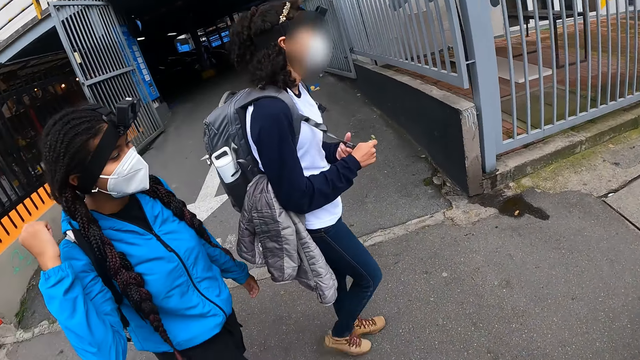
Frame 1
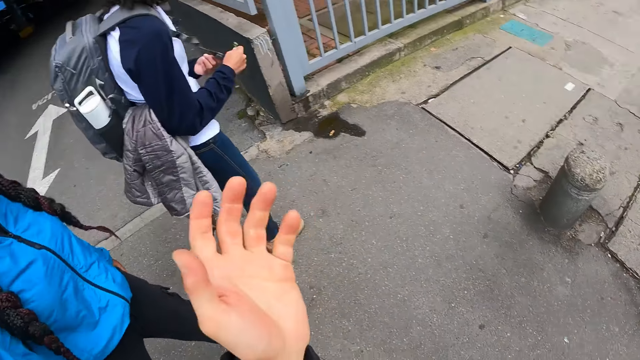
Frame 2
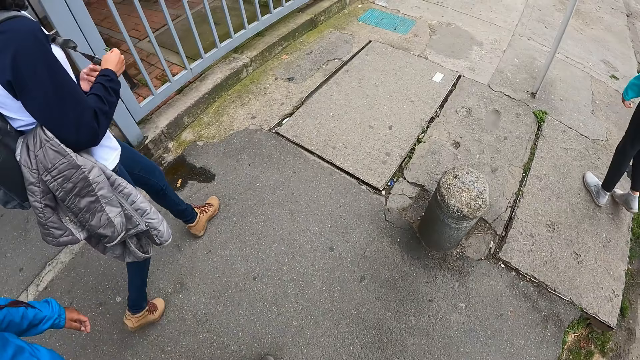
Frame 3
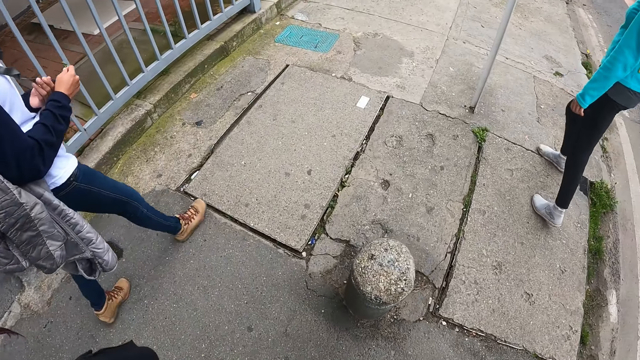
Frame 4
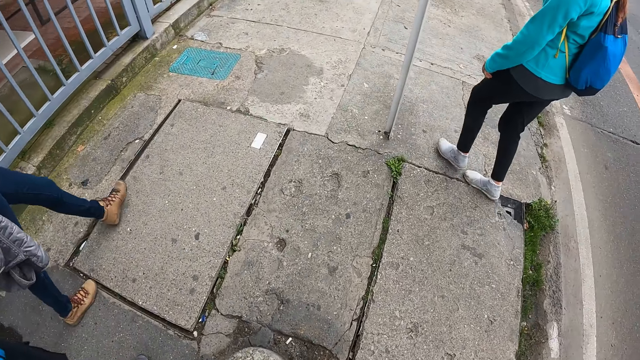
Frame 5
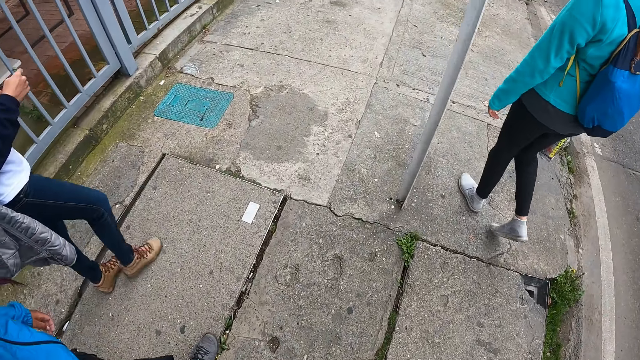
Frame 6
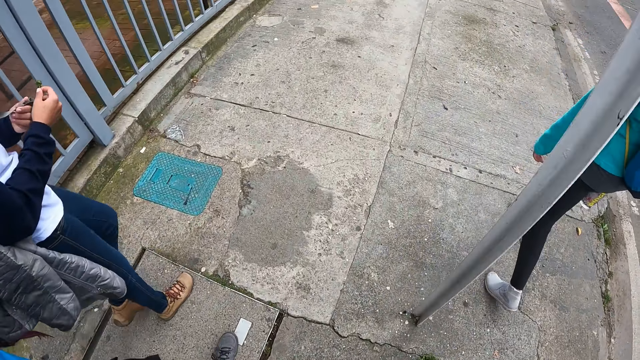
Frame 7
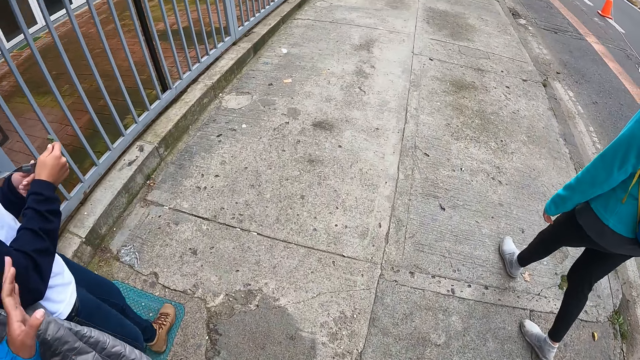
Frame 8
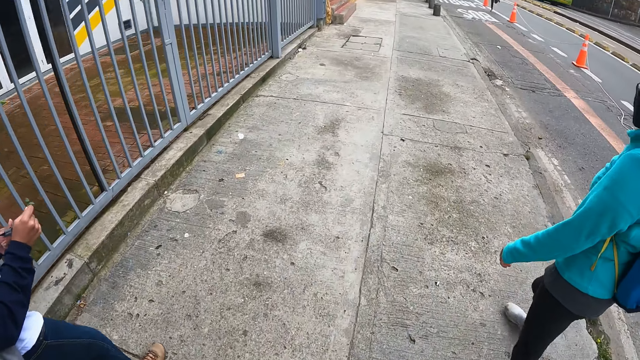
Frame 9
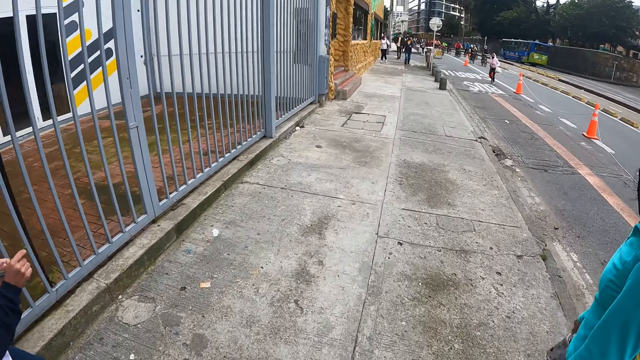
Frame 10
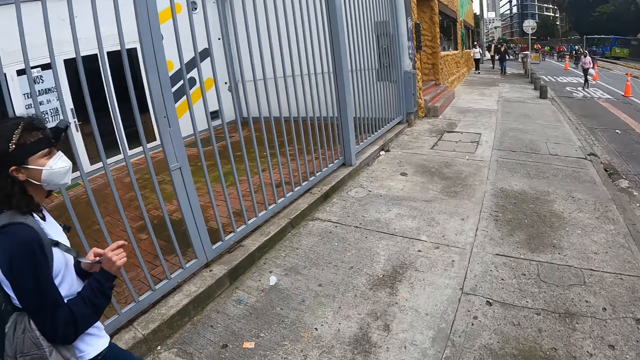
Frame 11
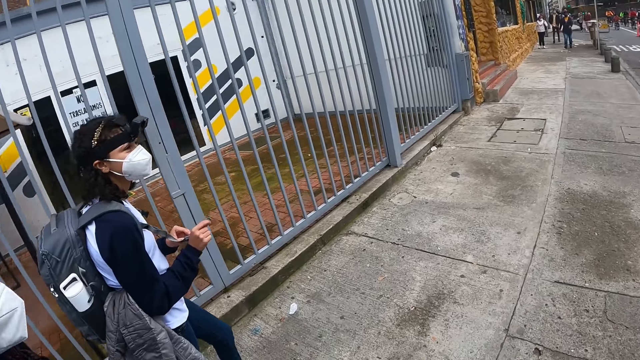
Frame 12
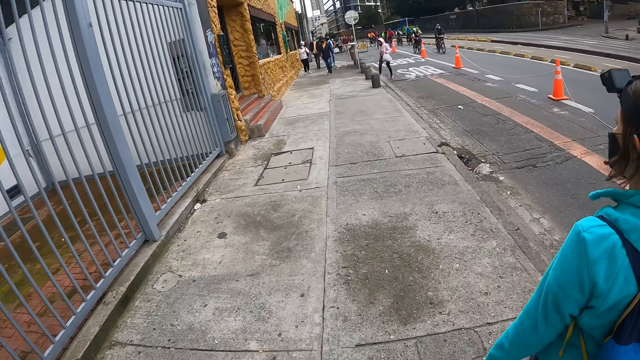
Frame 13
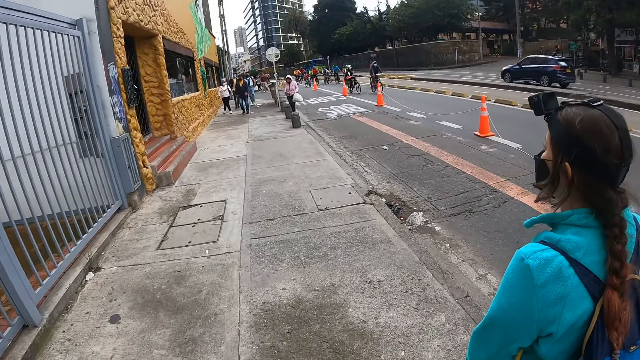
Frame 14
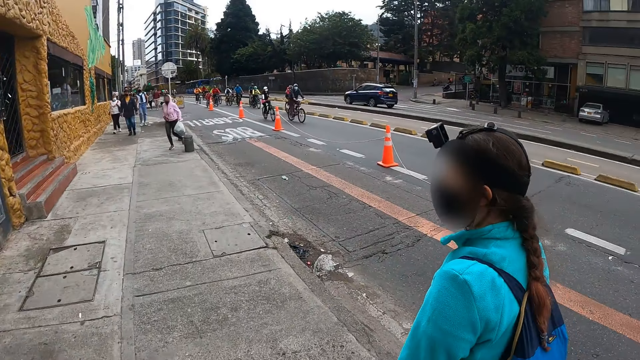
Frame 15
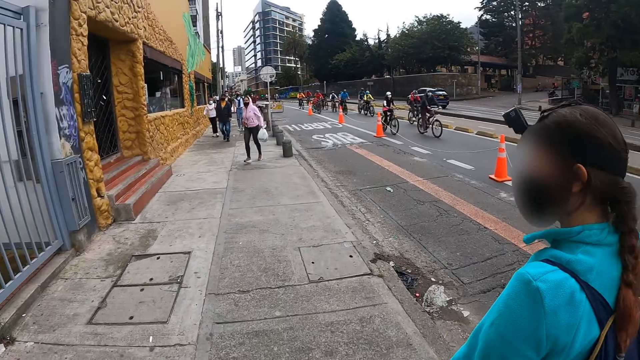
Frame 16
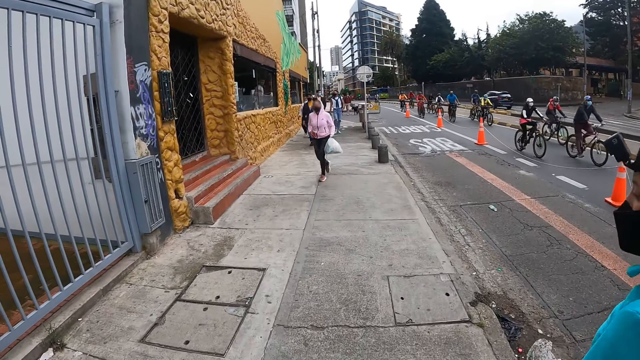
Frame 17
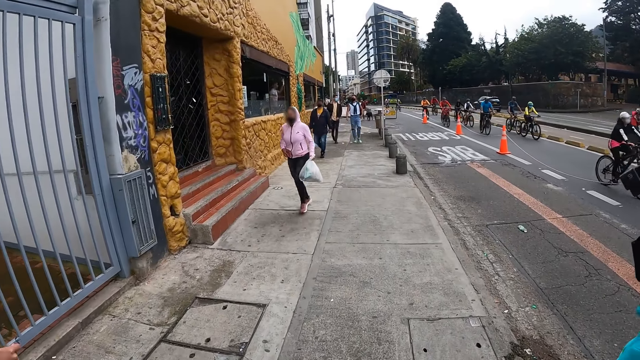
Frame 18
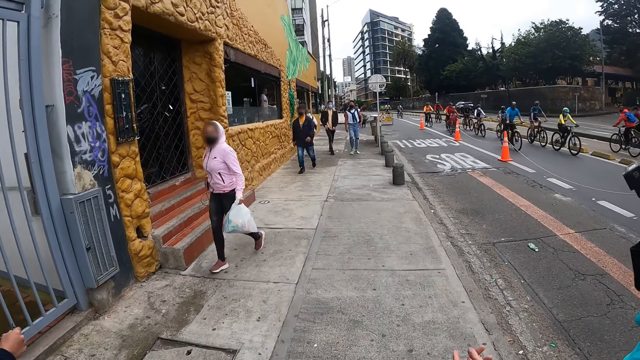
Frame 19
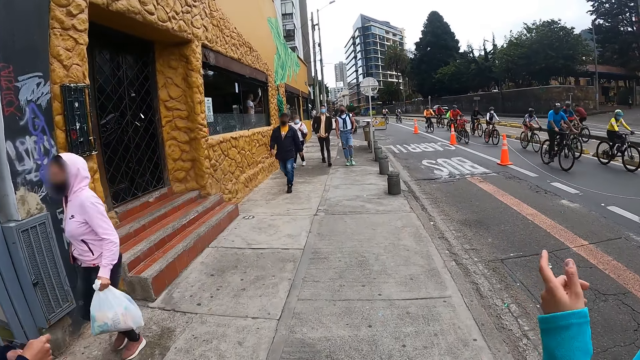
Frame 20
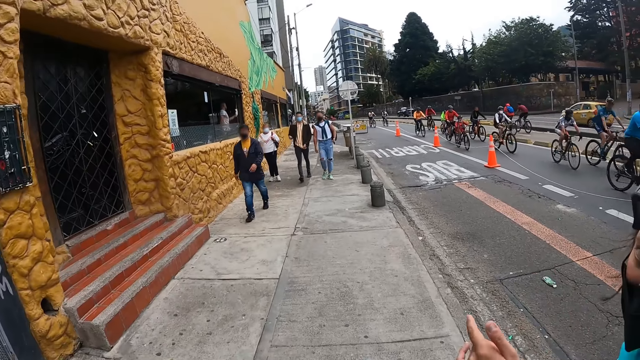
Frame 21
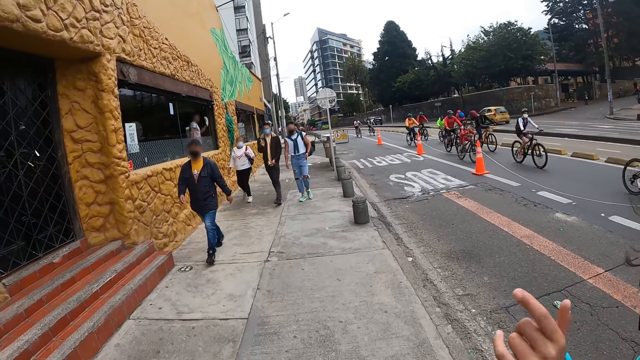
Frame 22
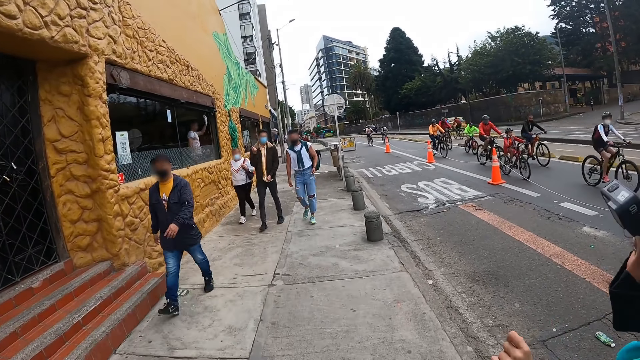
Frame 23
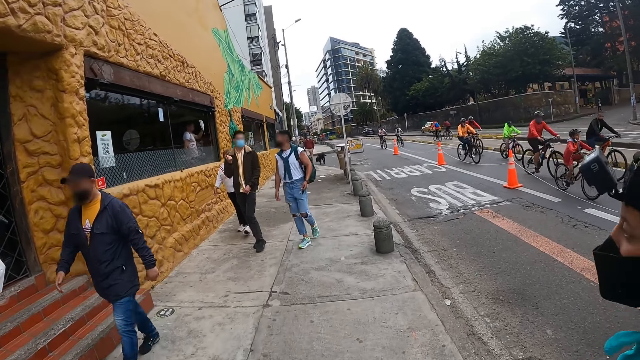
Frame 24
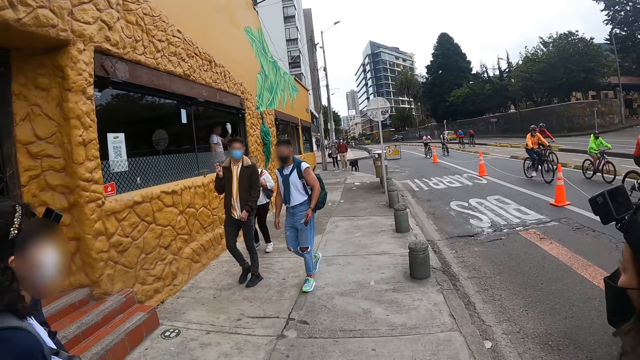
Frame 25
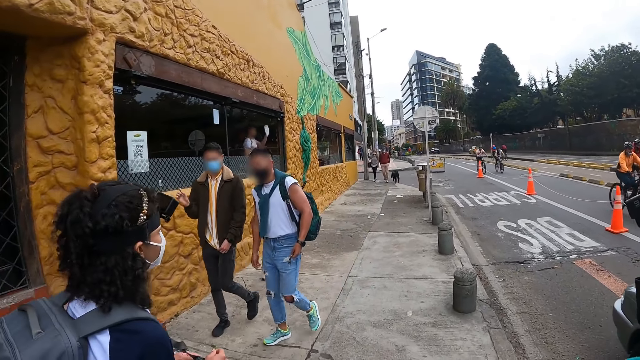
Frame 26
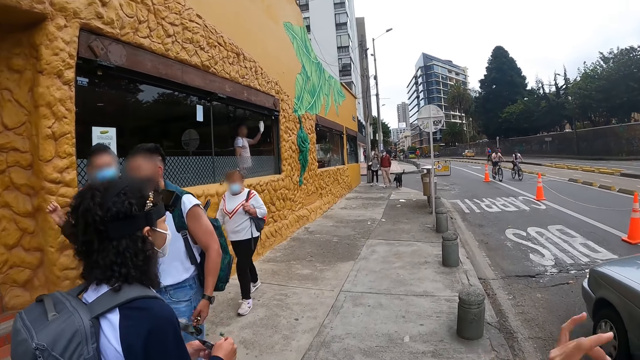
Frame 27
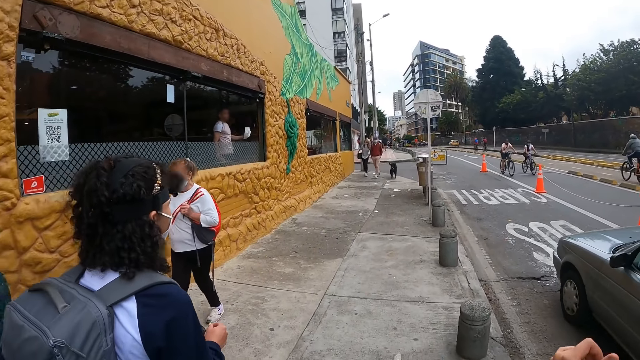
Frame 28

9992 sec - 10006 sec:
The camera wearer walks on the road. The woman converses with the camera wearer.

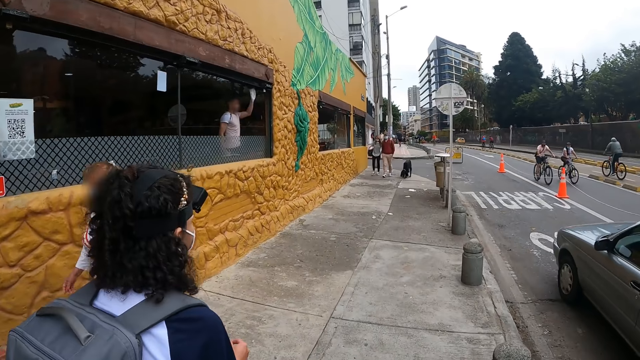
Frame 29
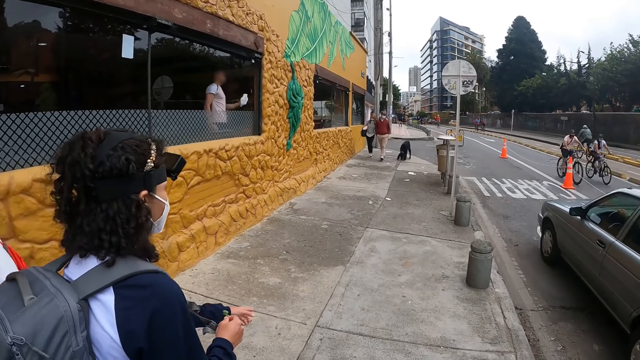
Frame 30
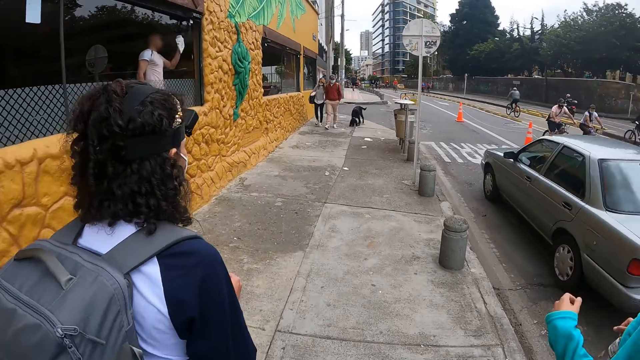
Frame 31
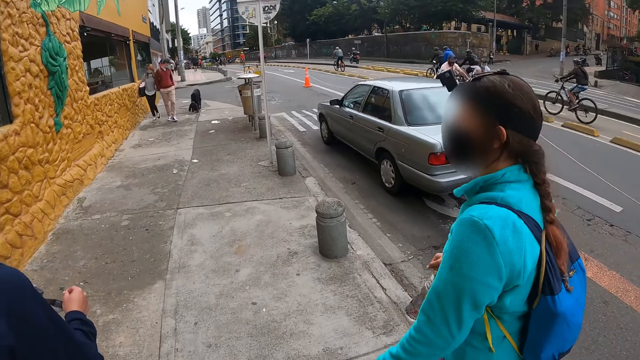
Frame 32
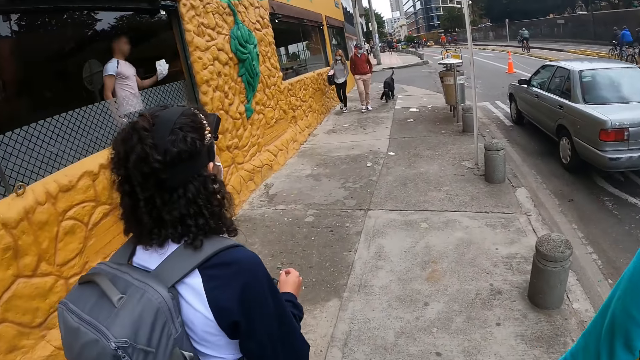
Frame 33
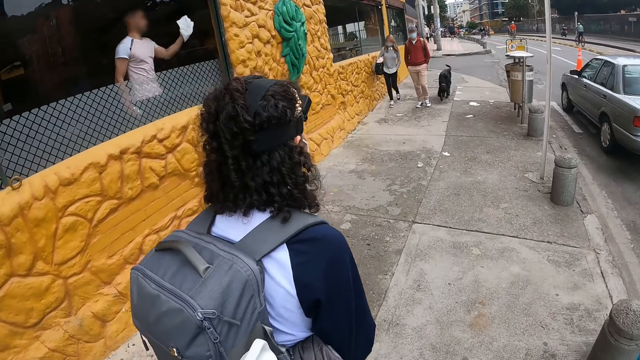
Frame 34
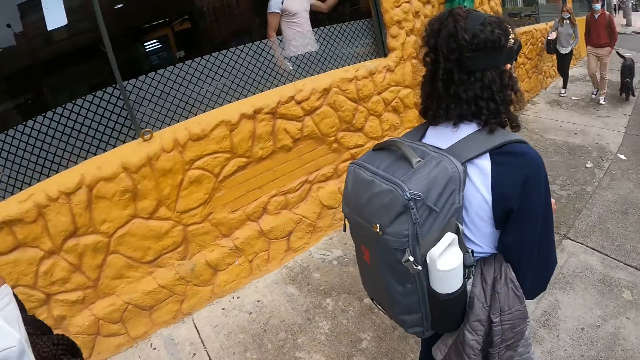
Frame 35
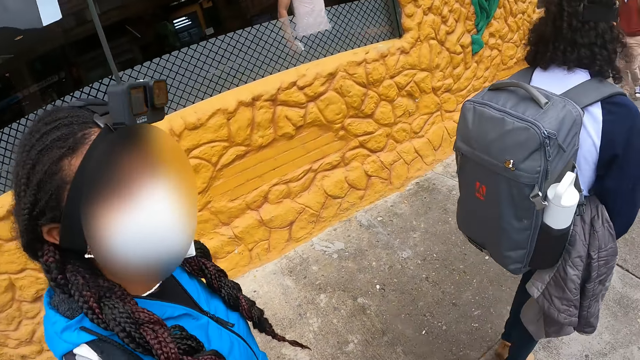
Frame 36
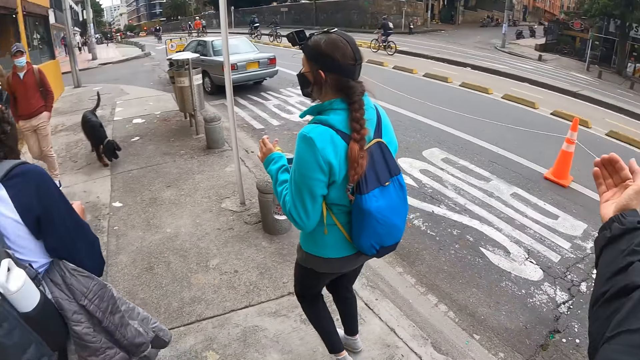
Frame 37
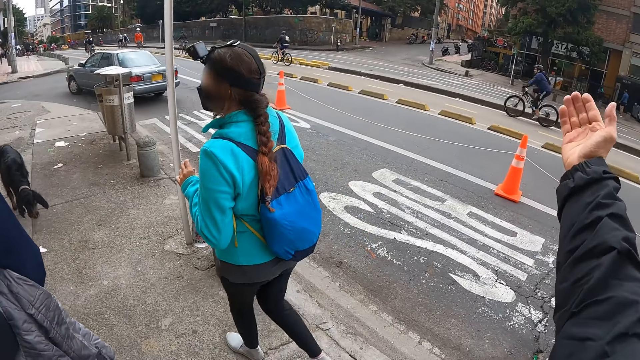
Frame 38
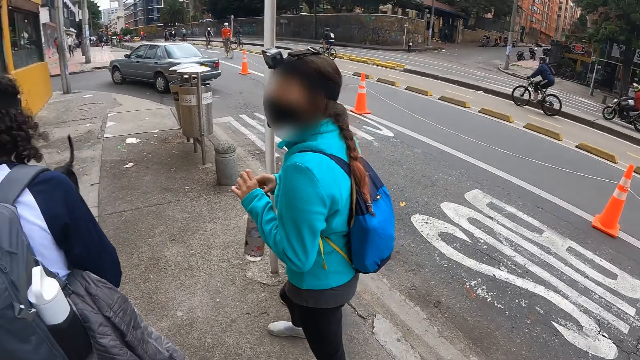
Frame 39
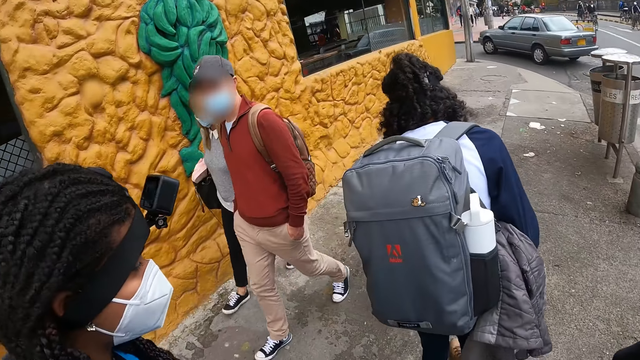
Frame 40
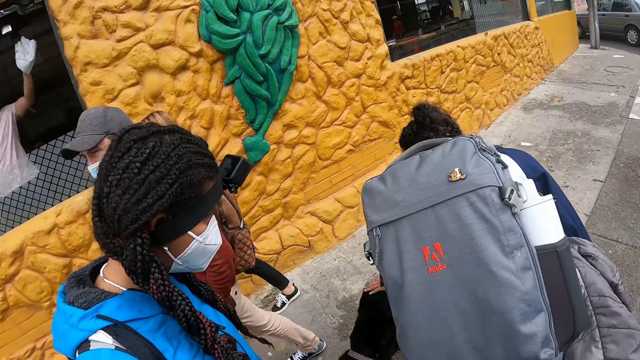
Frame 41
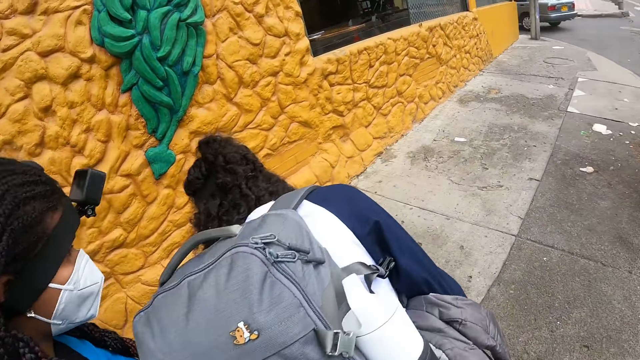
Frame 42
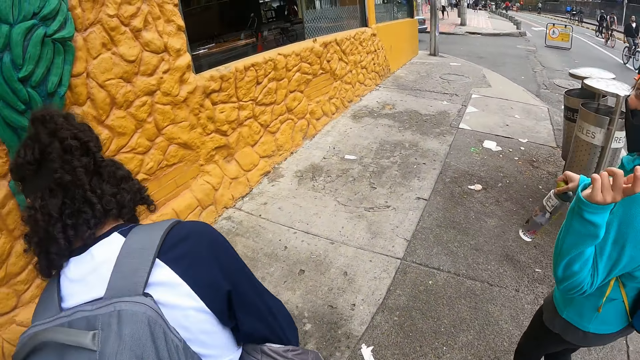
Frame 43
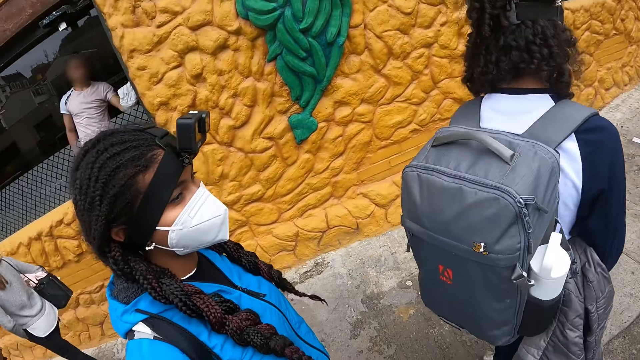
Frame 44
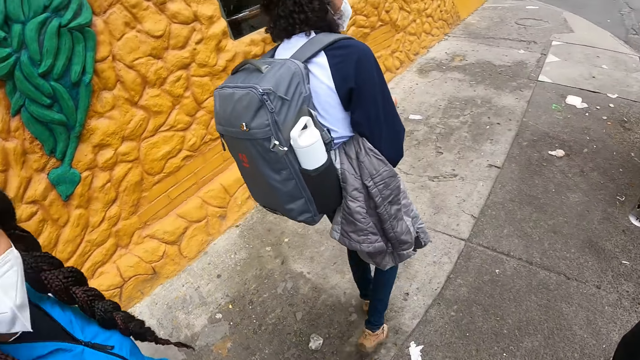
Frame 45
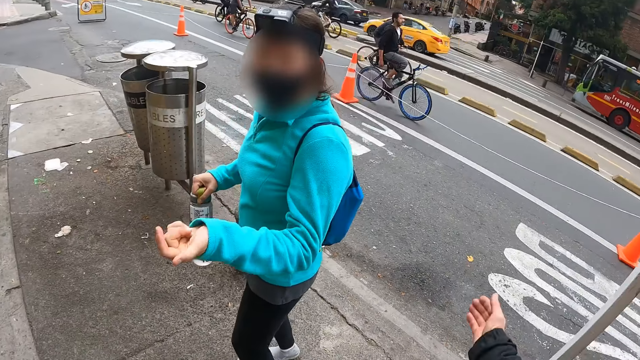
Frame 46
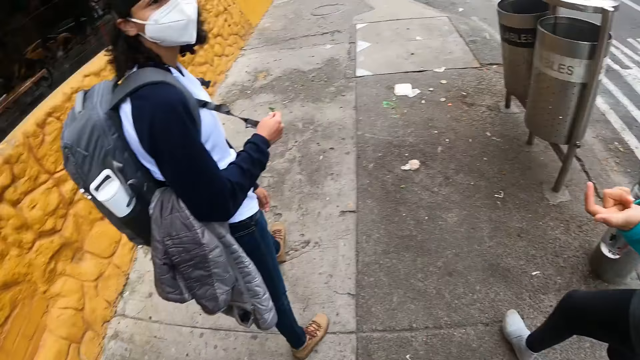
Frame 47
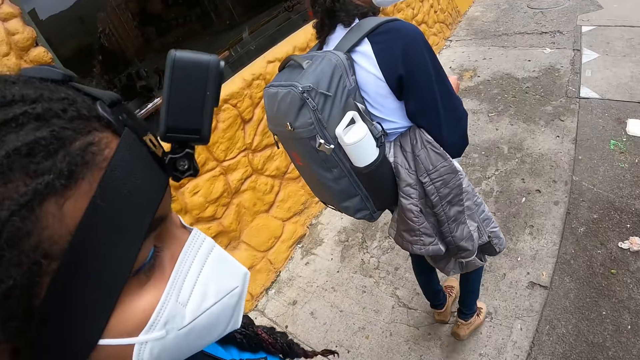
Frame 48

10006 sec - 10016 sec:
The camera wearer stretches out her right hand. She gestures with her right hand. The girl pats a dog with her left hand. Another girl makes gestures with her left hand. The camera wearer stretches out her right hand. She gestures with her right hand.
